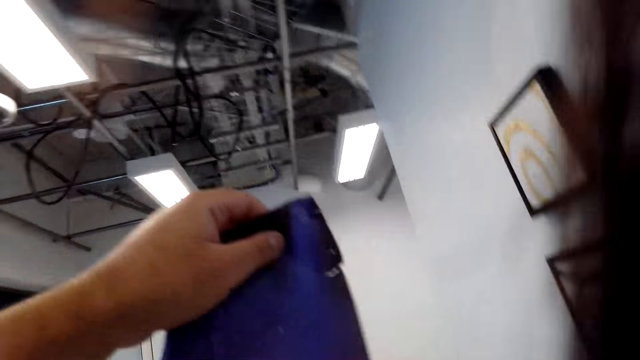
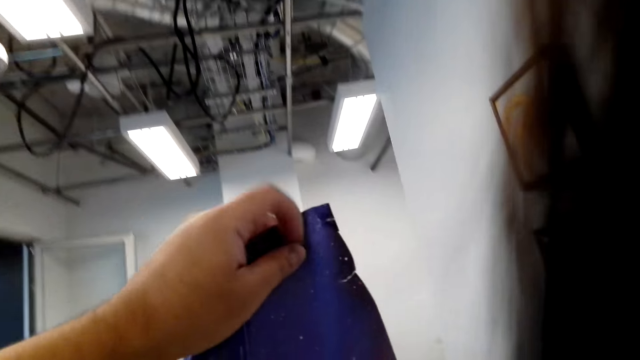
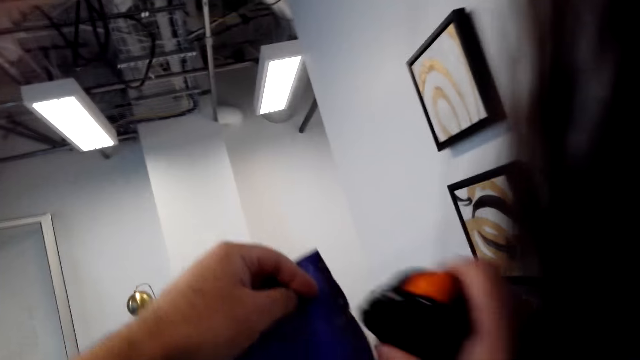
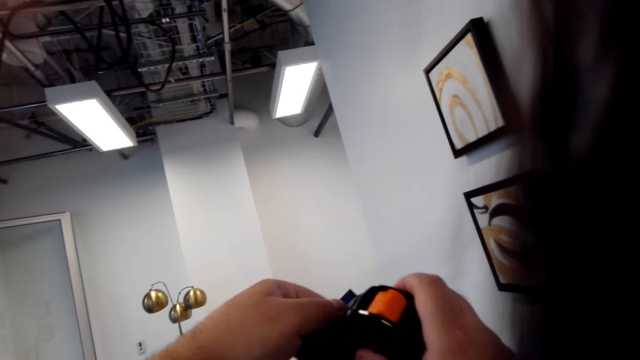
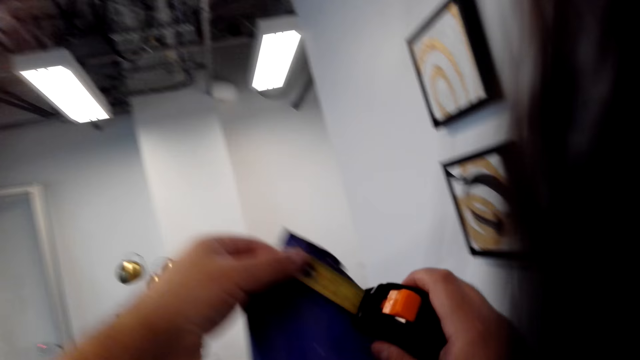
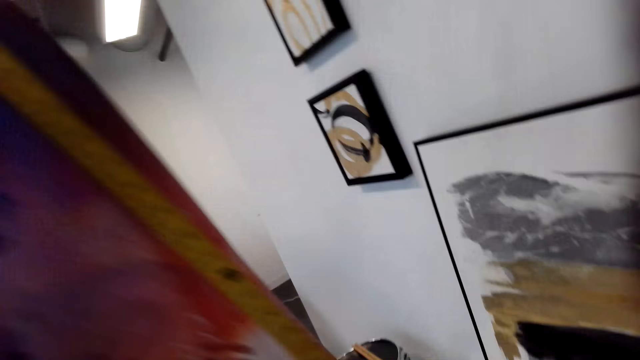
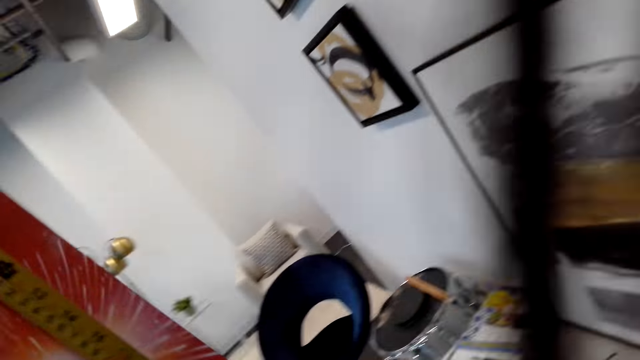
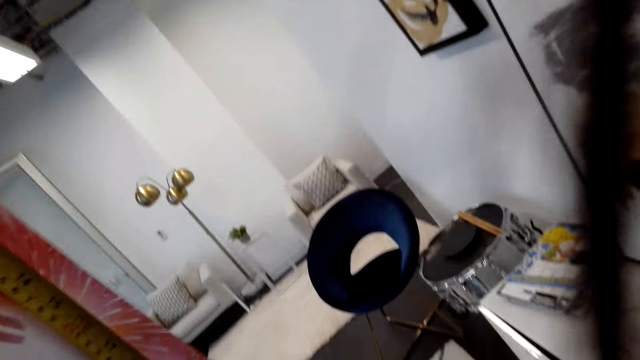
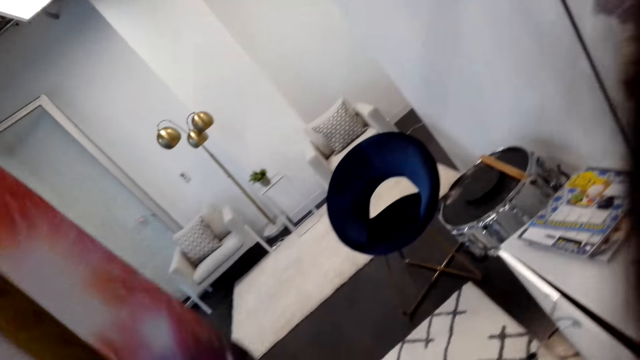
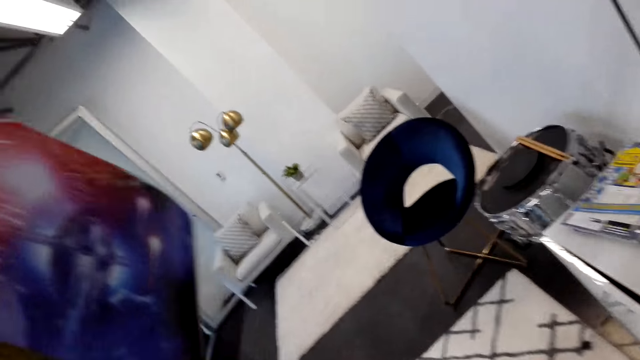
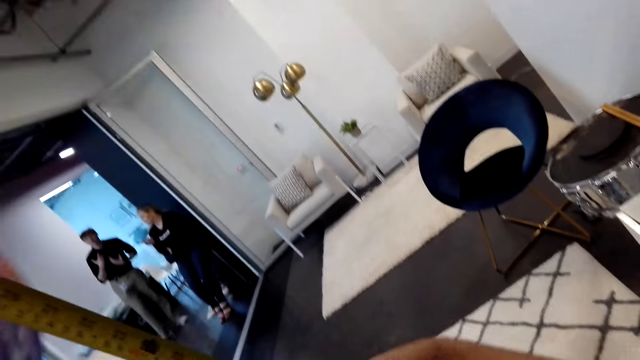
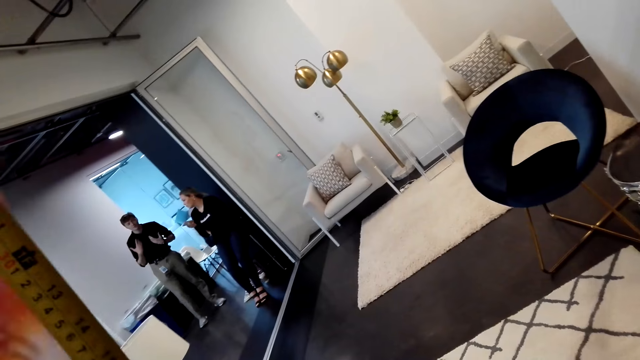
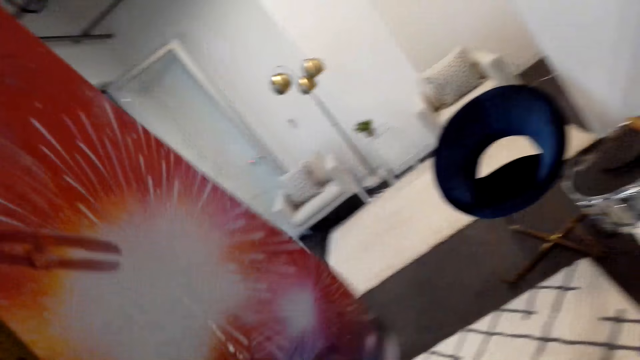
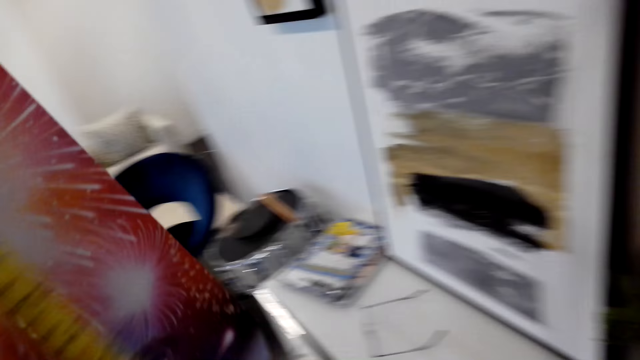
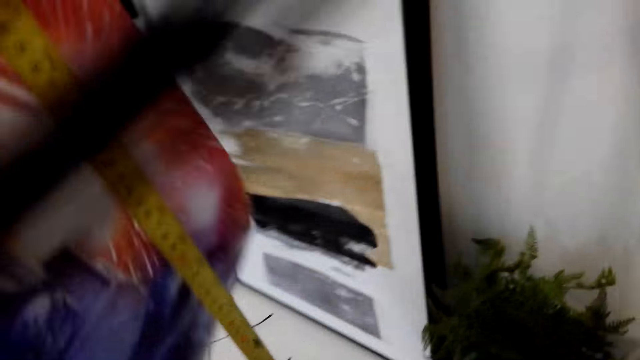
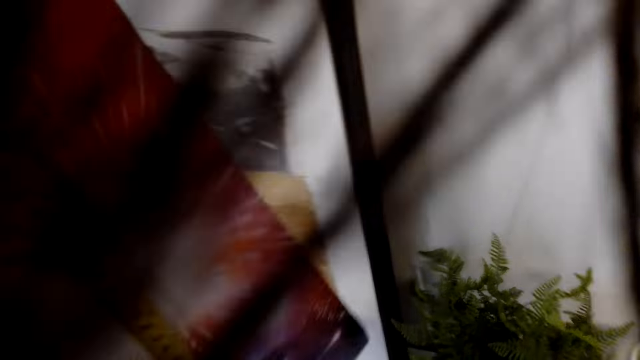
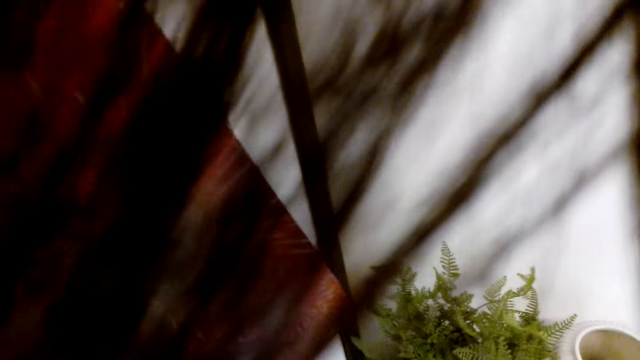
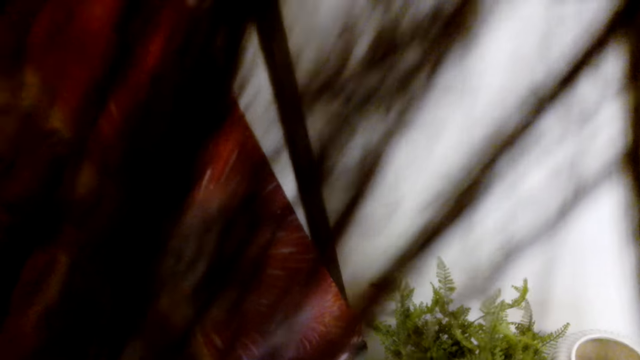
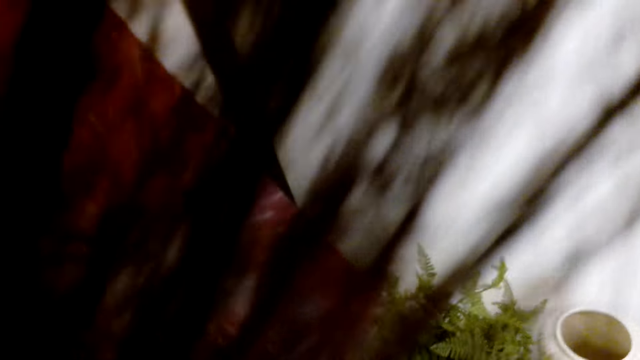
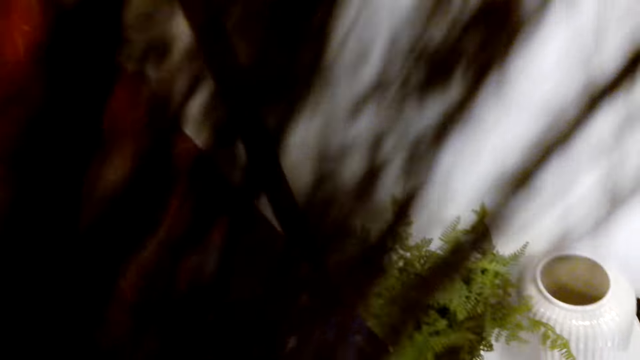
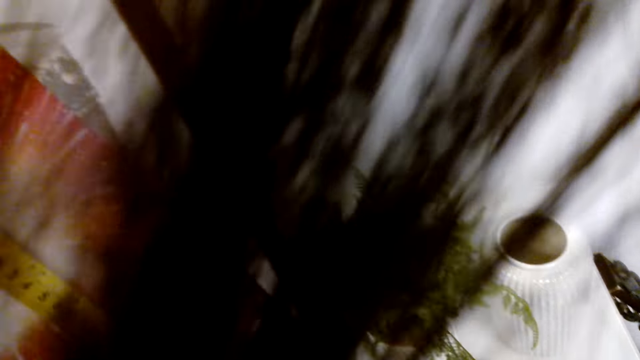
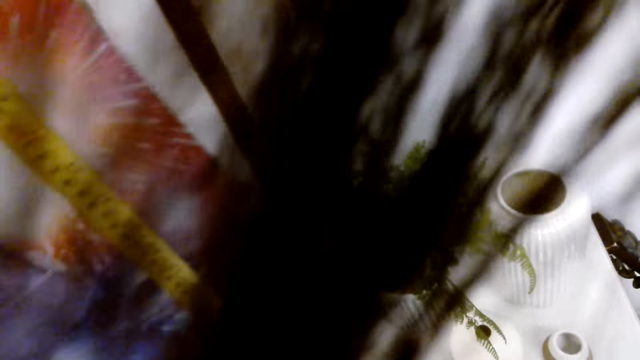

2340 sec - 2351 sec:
The camera wearer puts a tape measure on the paper. They measure the canvas wallpaper. A man moves hands. The camera wearer puts the tape measure on the paper.

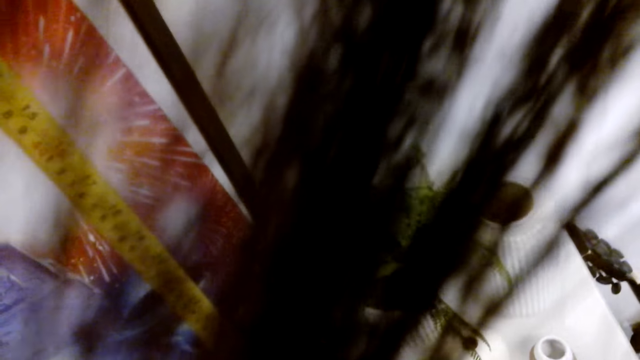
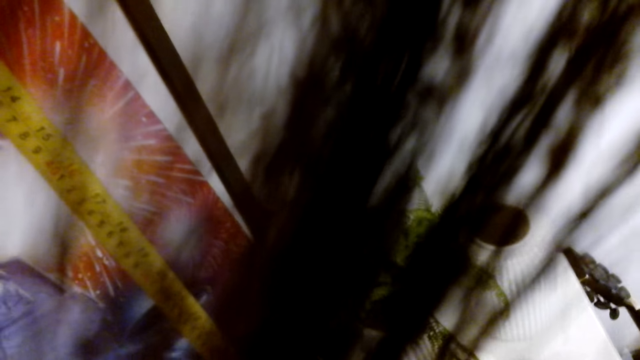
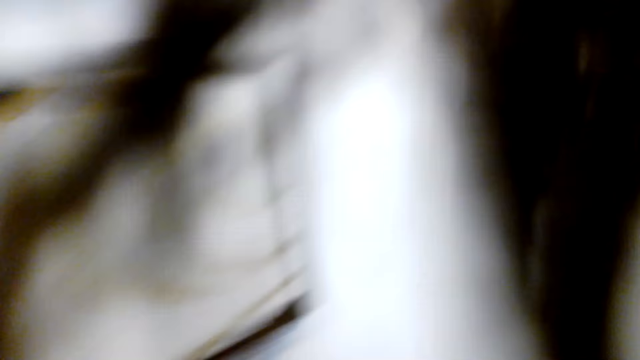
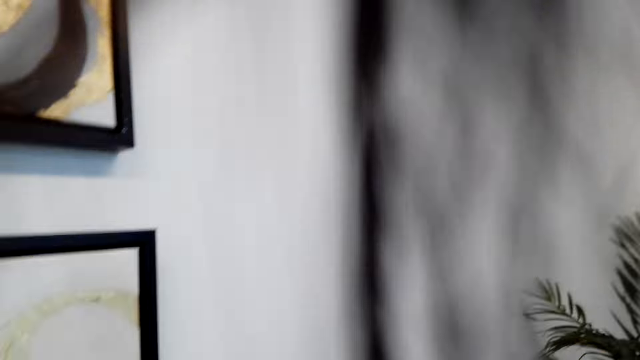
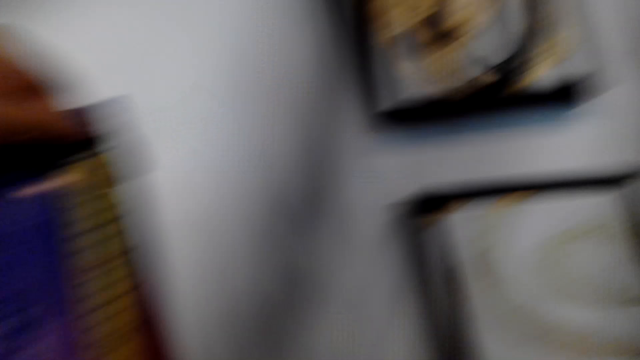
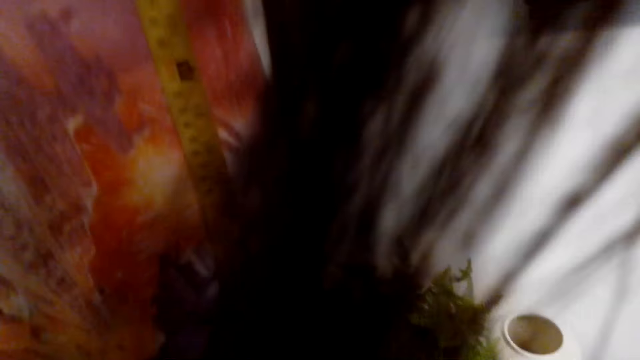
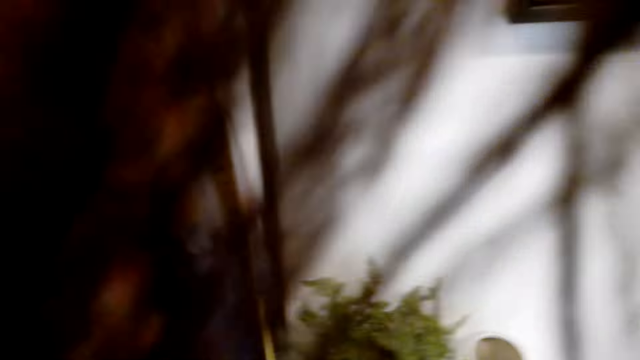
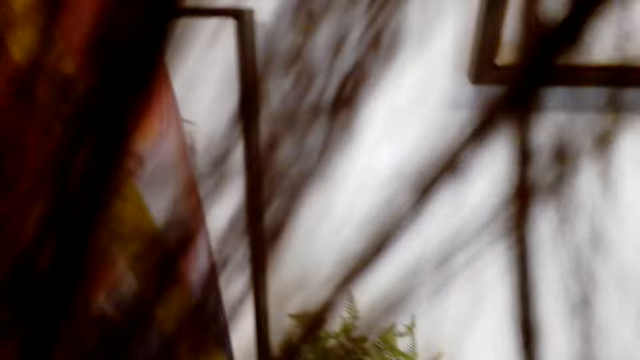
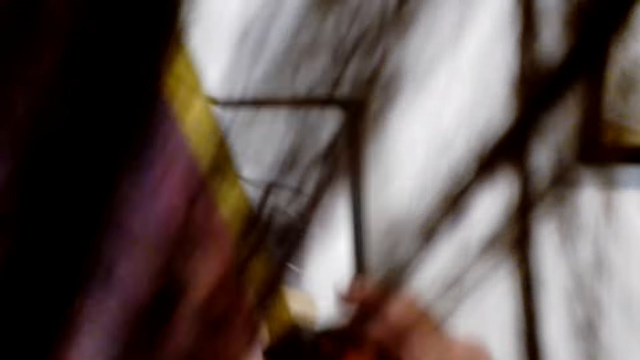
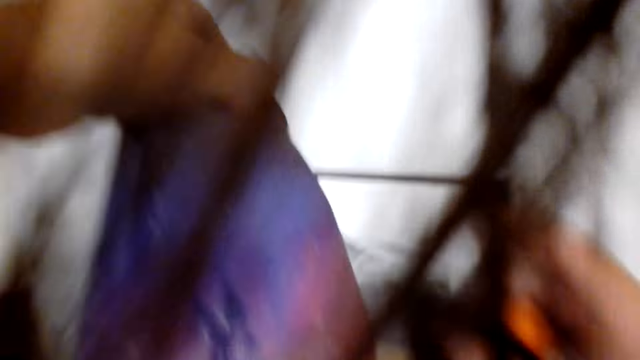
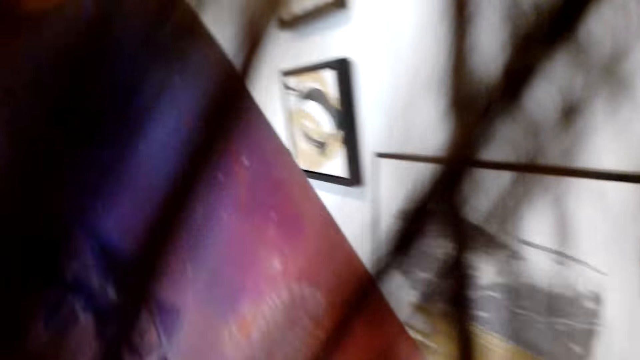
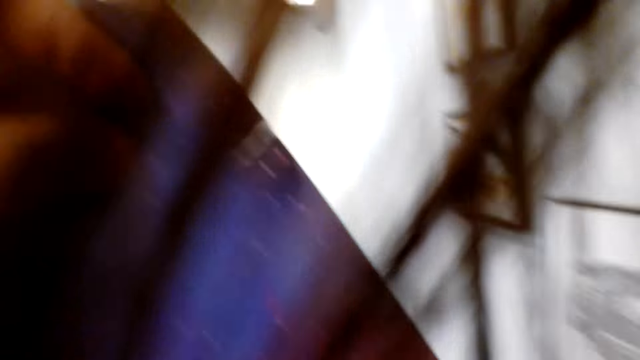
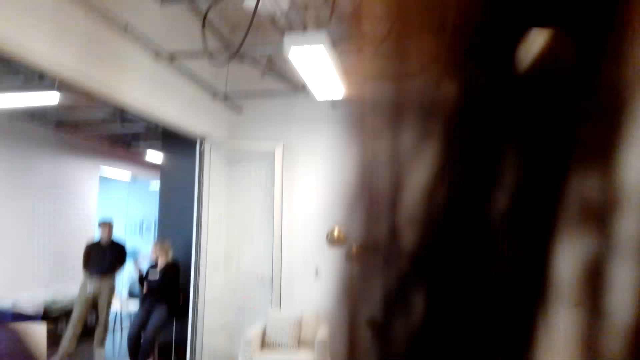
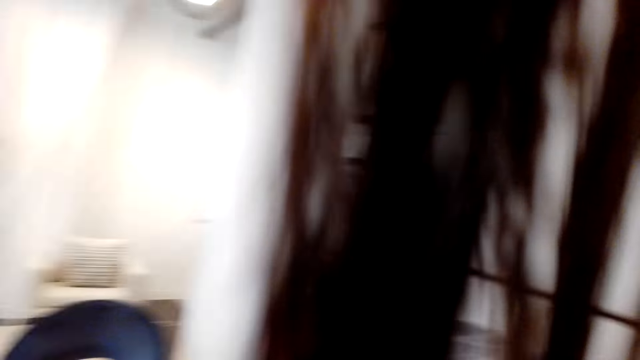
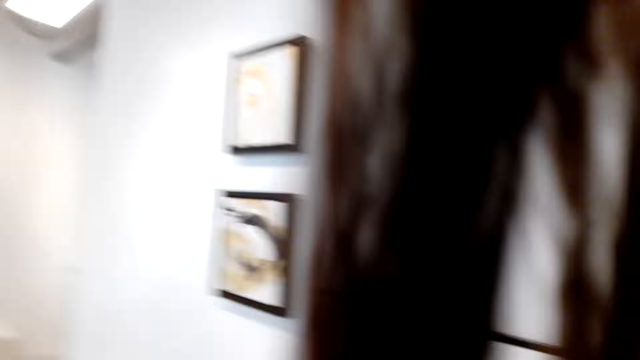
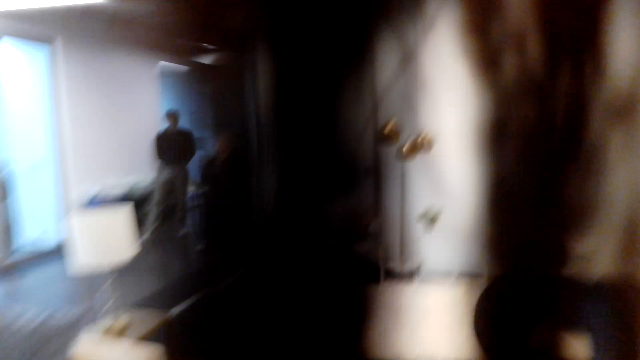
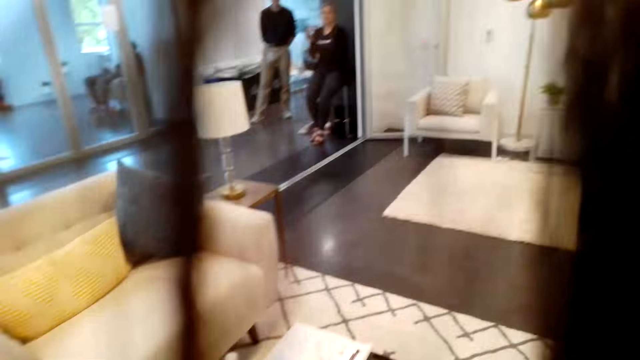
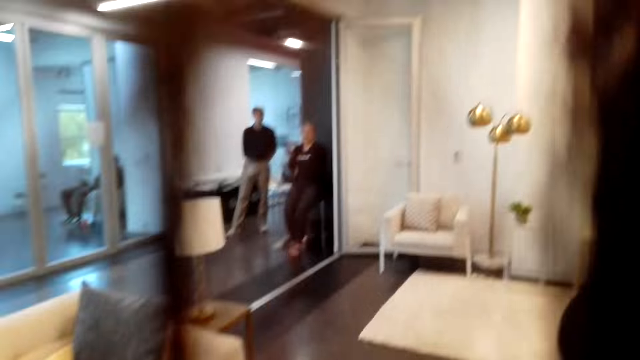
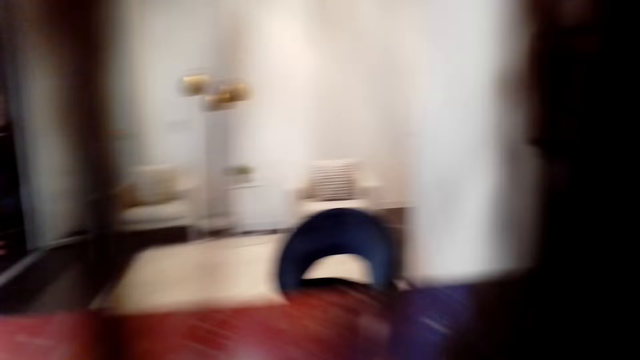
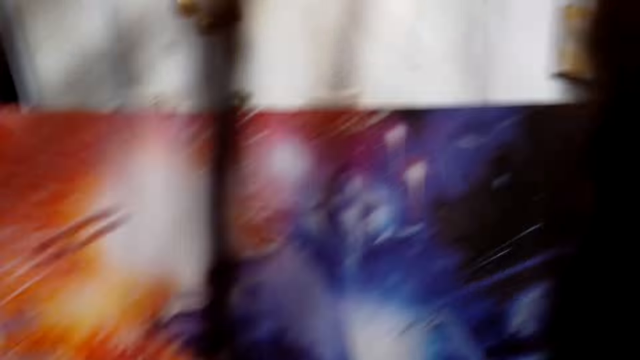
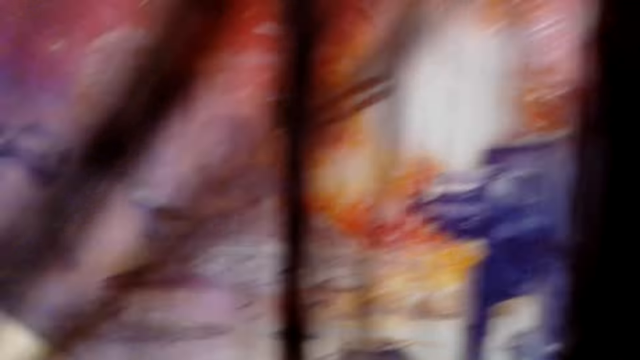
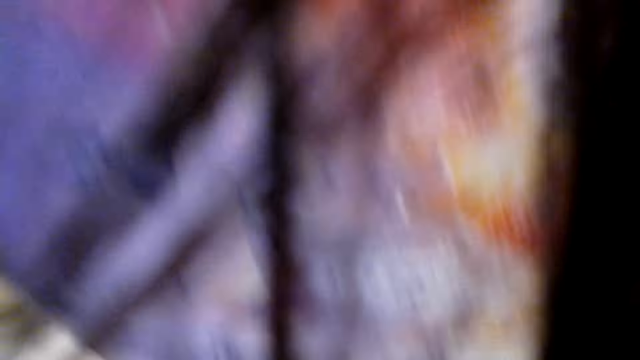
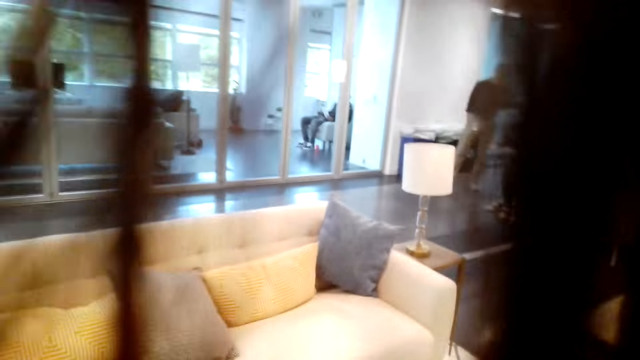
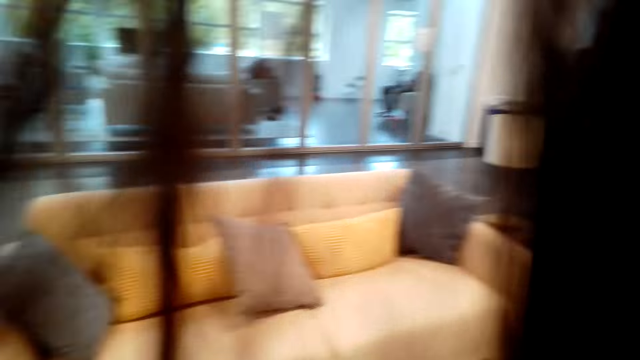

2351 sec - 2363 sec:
The camera wearer looks around. They measure the canvas wallpaper. They look at a woman. They lift the paper. They look at the canvas wallpaper.
